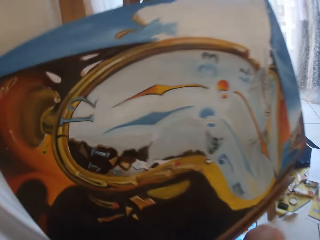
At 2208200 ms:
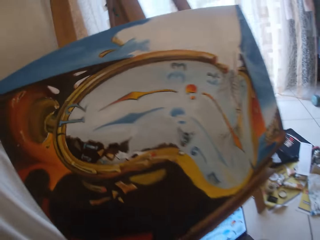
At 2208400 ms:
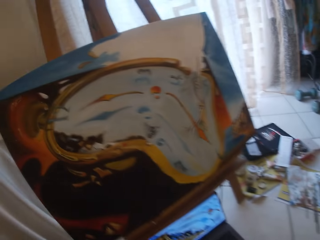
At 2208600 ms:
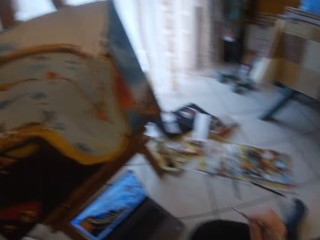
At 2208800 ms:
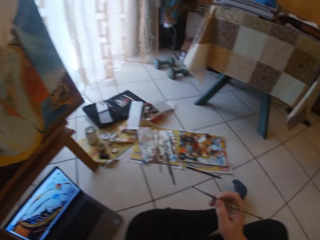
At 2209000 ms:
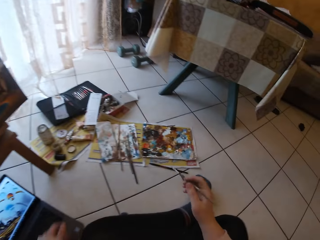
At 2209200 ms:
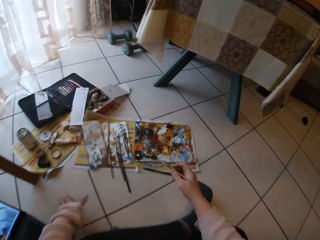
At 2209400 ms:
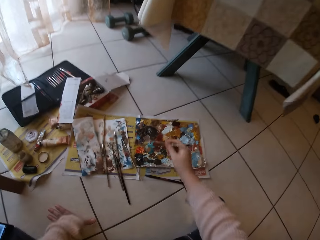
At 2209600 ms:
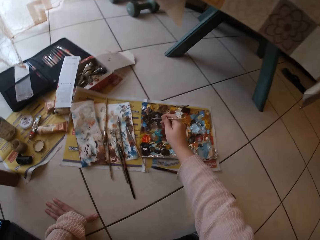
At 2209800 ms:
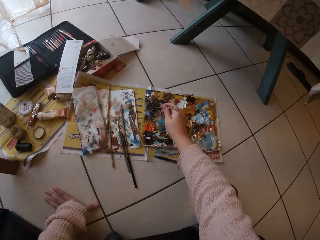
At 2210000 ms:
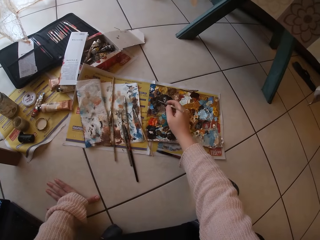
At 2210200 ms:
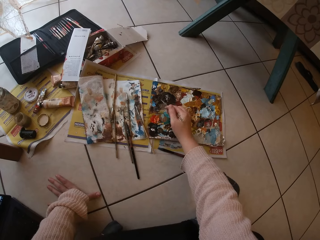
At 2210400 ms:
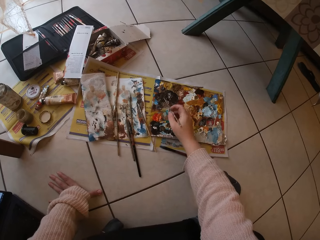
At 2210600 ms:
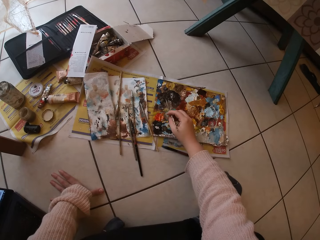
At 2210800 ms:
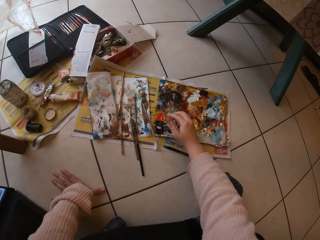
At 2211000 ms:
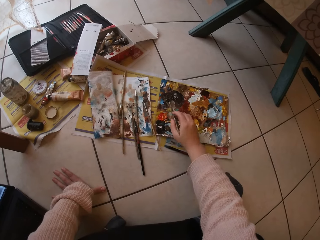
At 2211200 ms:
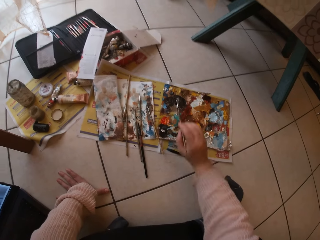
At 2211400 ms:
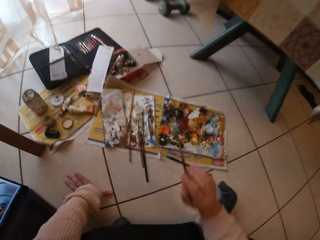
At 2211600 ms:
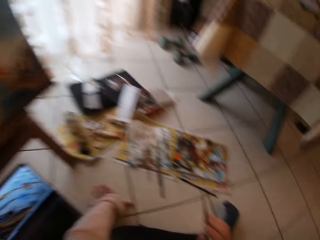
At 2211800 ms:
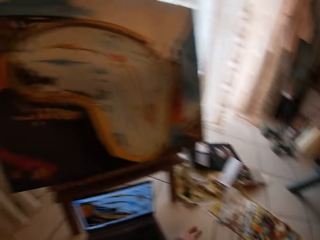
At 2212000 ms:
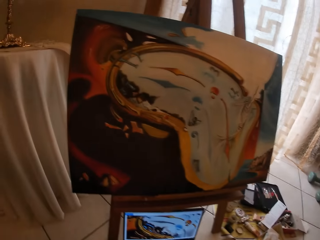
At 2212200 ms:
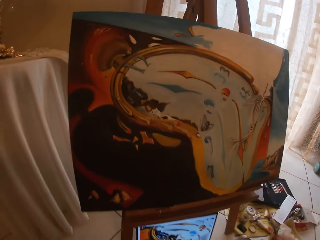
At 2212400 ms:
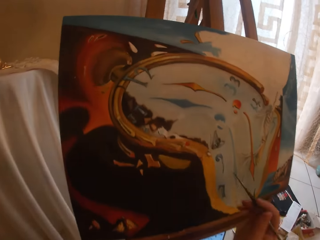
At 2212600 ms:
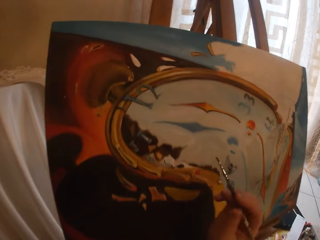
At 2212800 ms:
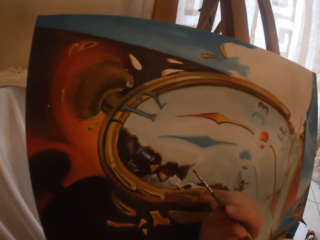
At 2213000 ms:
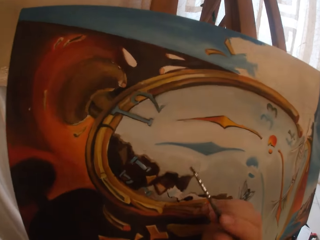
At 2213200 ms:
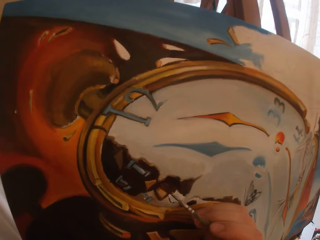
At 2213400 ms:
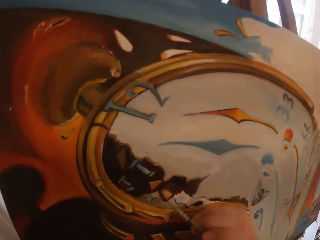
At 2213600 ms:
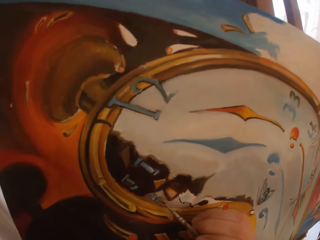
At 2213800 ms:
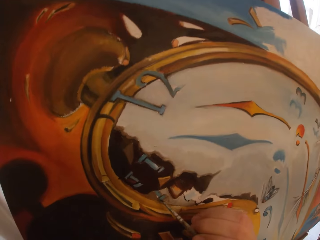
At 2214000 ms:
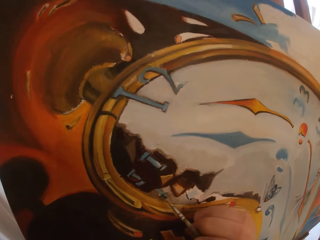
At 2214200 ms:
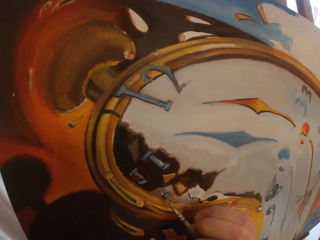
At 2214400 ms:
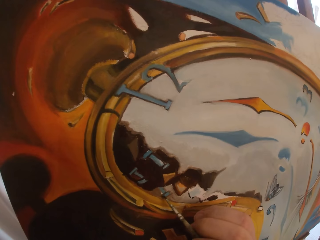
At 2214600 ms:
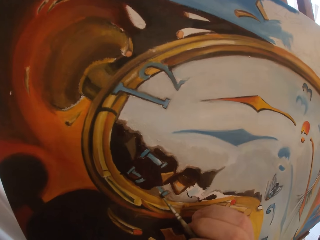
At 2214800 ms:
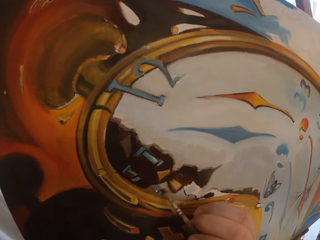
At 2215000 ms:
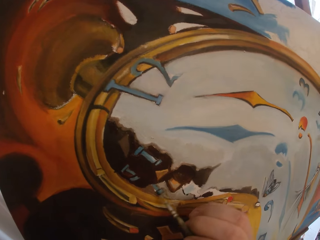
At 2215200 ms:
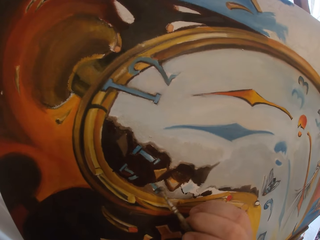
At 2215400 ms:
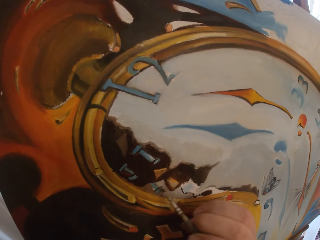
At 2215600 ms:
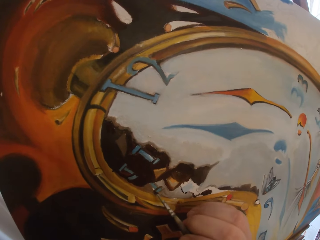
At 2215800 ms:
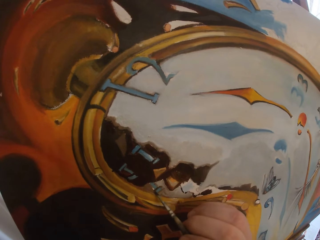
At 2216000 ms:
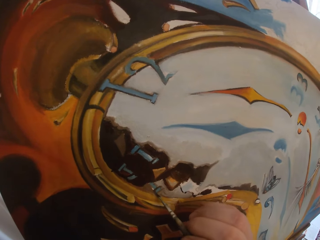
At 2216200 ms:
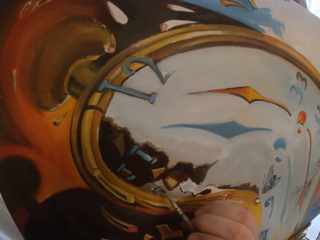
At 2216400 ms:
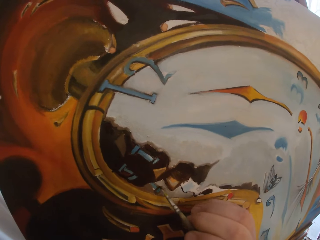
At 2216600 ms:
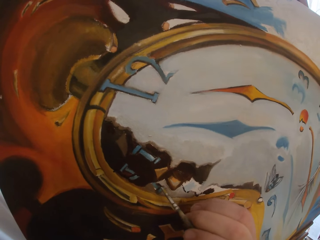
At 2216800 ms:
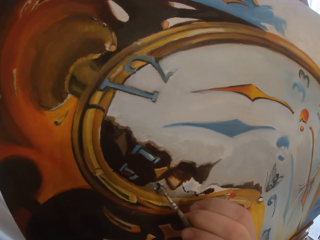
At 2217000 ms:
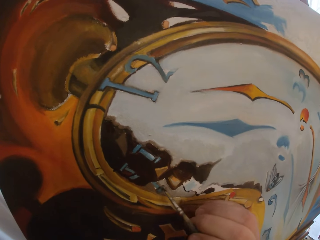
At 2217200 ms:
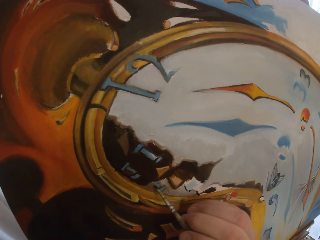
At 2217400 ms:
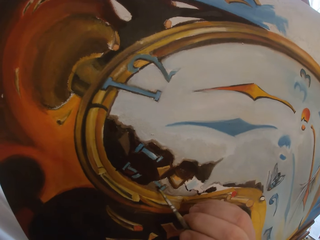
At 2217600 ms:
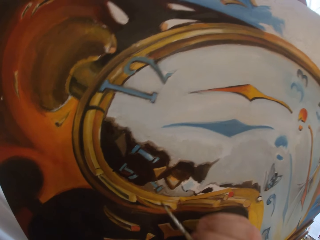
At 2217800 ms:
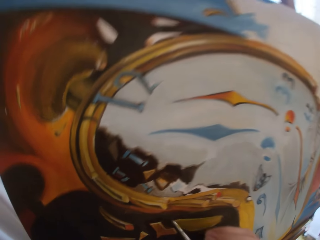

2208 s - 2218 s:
The camera wearer stops painting. She takes her hand off the canvas board. She moves backwards. She turns around. She touches paint on the paper paint palette with the paintbrush. She turns around. She paints the canvas with the paintbrush.

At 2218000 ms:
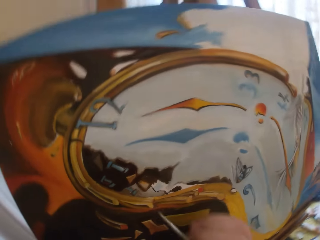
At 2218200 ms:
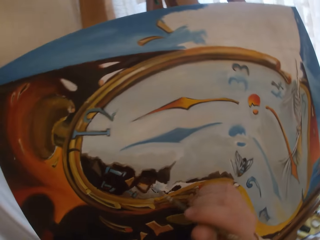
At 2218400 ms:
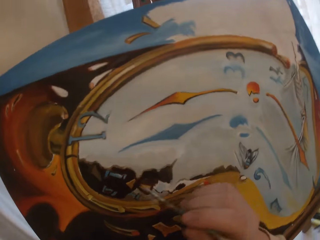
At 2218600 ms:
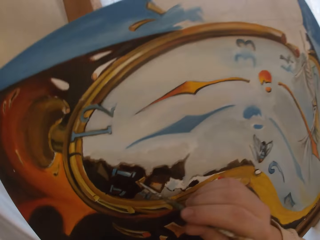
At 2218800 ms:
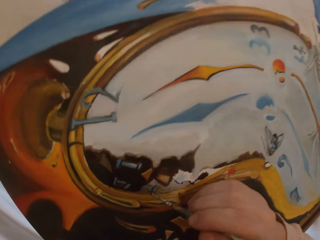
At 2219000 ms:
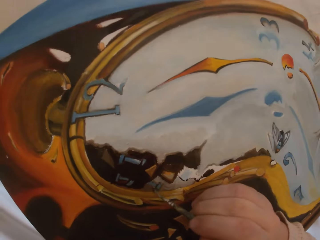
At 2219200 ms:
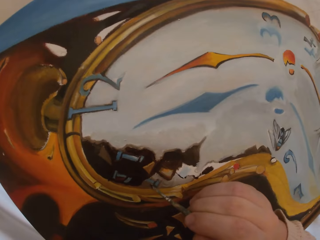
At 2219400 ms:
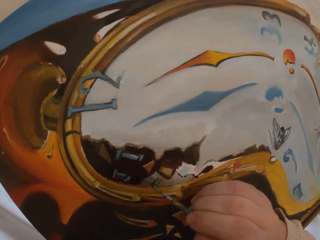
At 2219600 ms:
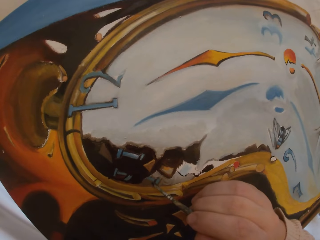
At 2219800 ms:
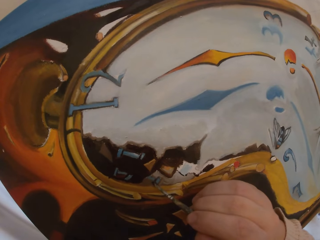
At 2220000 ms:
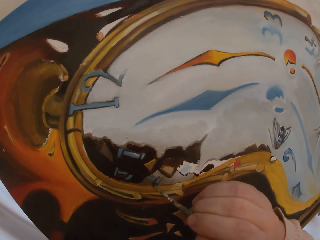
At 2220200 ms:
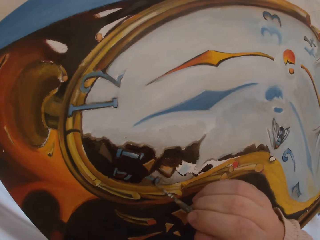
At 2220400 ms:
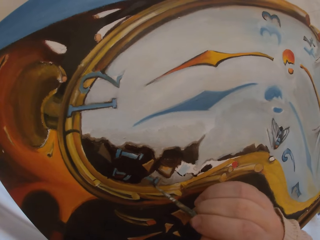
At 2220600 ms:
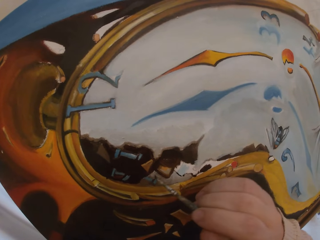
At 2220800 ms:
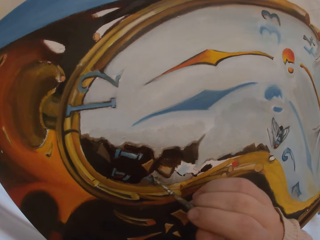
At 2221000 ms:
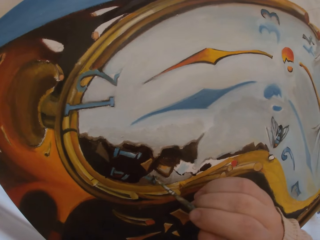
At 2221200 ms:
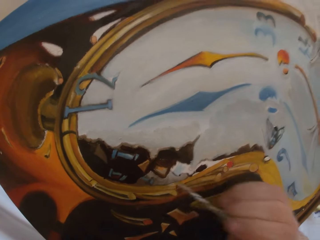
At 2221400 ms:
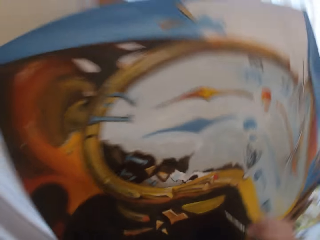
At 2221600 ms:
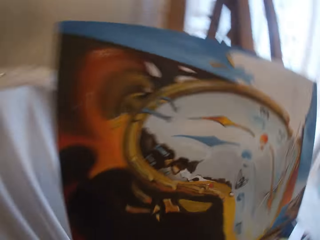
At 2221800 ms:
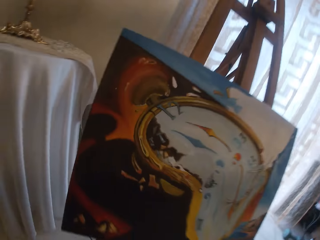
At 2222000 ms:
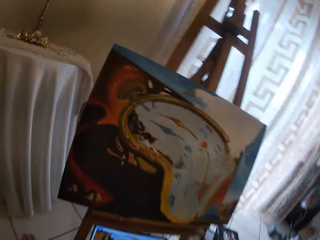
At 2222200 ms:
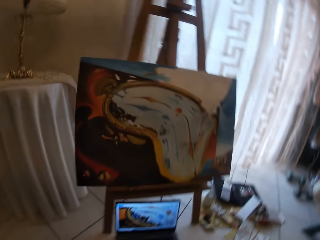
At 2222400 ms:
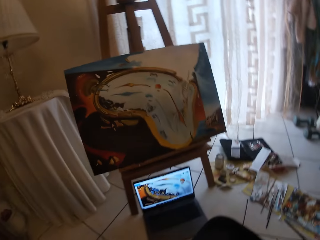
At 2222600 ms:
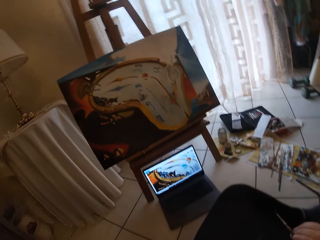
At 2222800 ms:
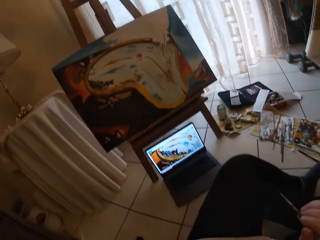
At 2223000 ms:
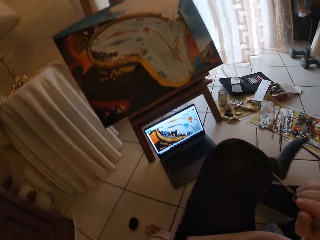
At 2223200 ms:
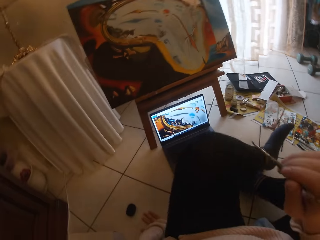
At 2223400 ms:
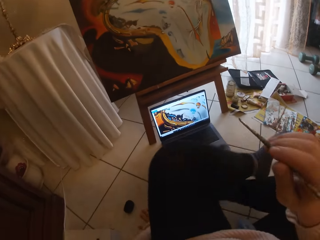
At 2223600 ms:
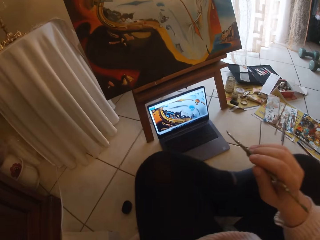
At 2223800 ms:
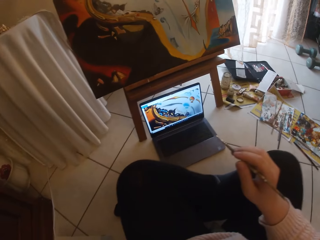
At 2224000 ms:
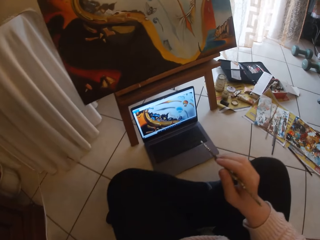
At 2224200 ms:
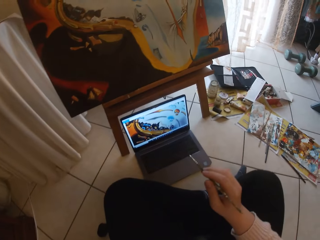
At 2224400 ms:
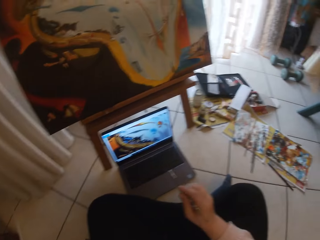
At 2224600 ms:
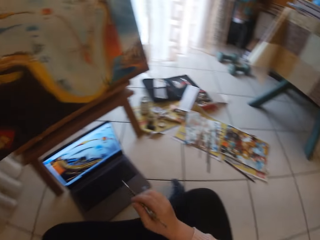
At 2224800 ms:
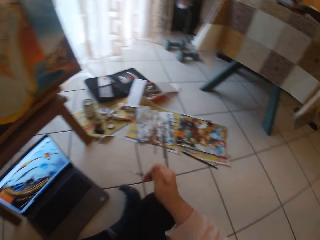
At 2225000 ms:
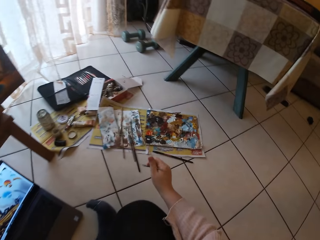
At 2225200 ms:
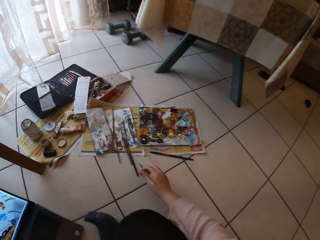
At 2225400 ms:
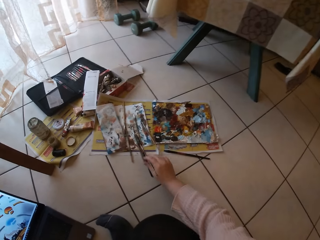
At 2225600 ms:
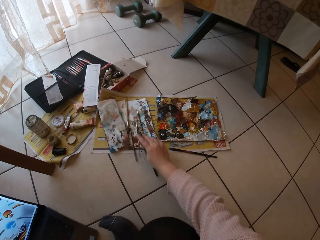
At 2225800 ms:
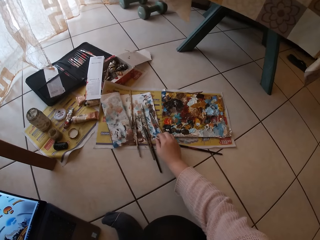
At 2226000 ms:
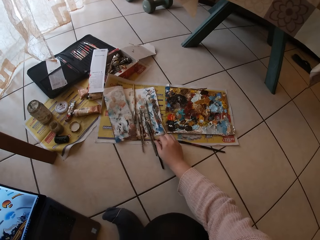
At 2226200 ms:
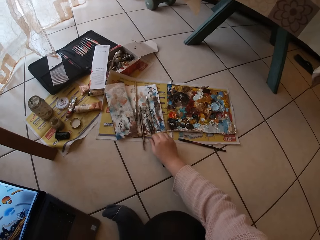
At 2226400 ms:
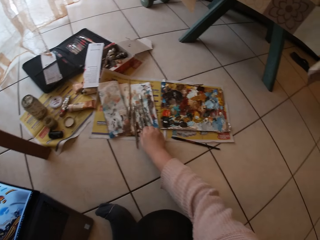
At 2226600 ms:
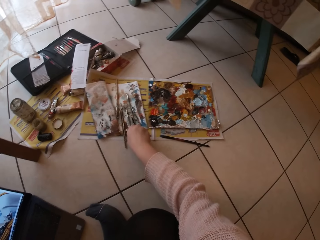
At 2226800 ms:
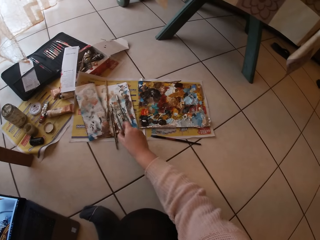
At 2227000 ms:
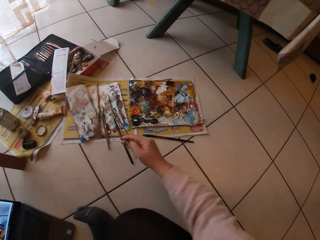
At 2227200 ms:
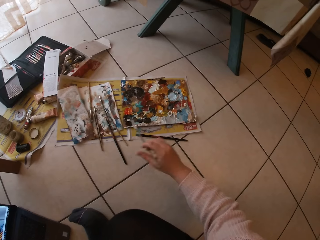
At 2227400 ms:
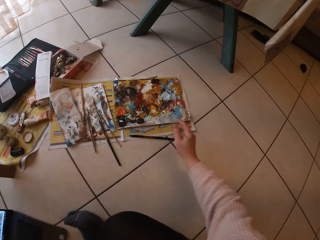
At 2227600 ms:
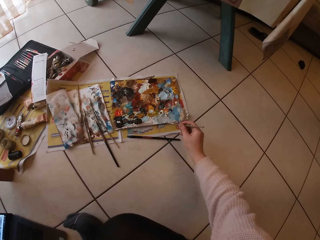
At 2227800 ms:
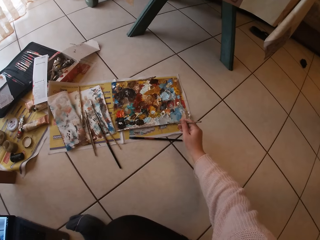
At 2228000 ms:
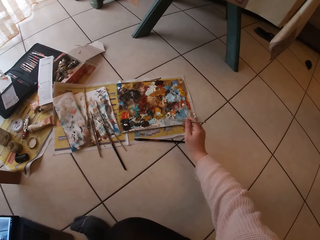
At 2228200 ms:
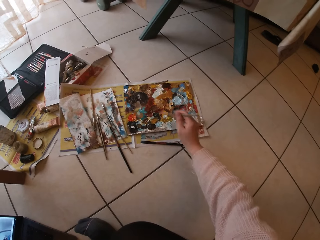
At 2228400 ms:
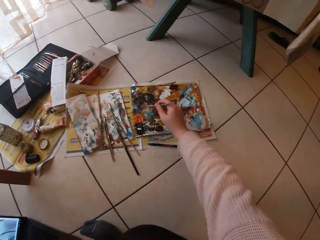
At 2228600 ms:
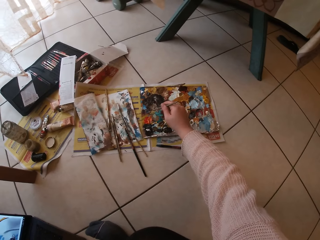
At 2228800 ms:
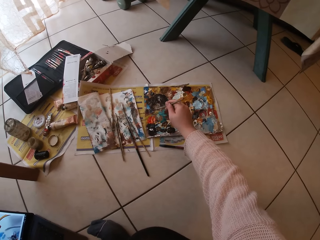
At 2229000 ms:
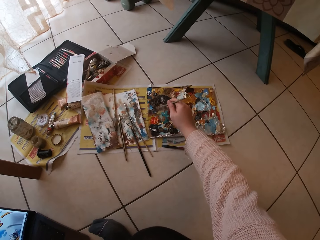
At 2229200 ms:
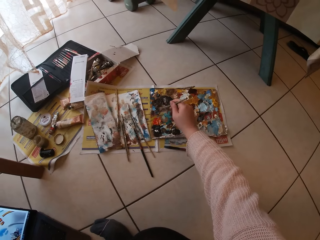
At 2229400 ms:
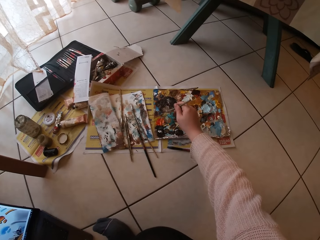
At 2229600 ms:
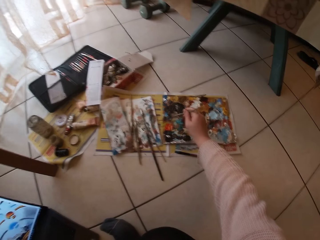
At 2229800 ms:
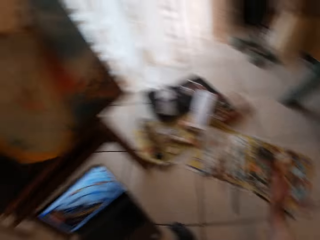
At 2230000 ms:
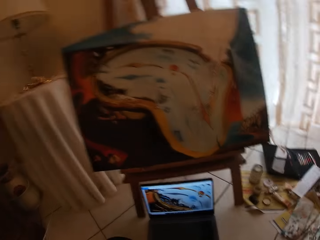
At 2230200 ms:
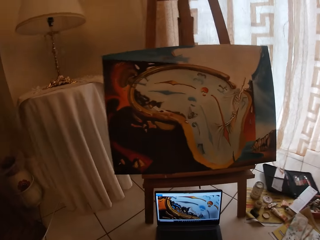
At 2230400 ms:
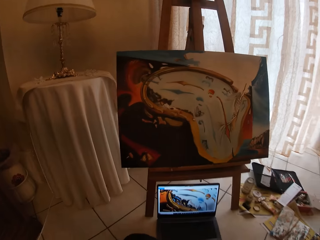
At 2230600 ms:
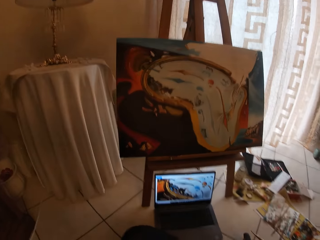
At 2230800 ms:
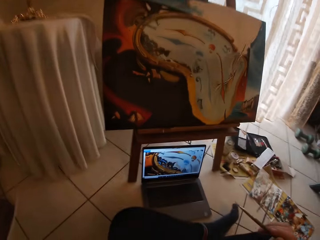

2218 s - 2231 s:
The camera wearer moves backwards. She paints a canvas with a paintbrush. She takes her hand off the canvas board. She stops painting. She moves backwards. She folds her legs together. She adjusts herself on the floor. She turns around. She drops the paintbrush on the paper on the floor. She picks up another paintbrush from the paper. She touches paint on the paper paint palette with the paintbrush. She turns around.
